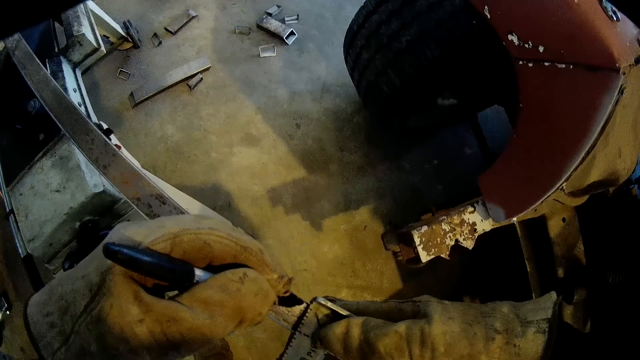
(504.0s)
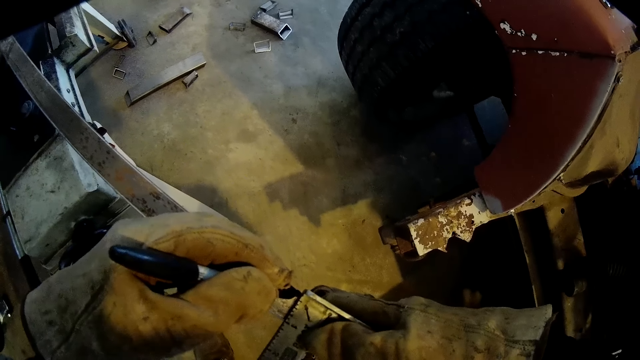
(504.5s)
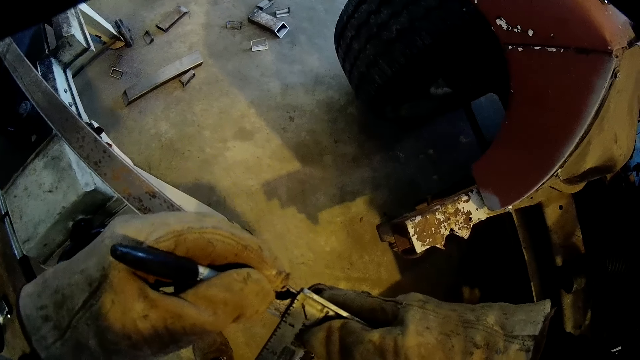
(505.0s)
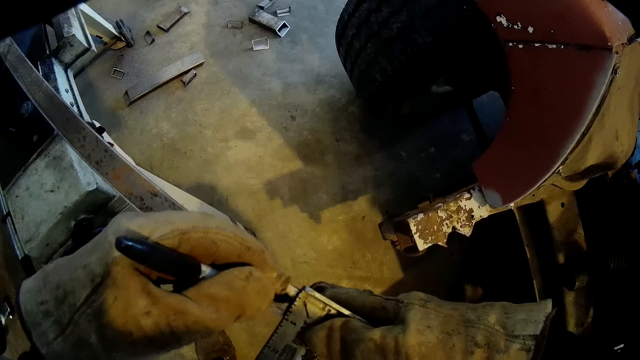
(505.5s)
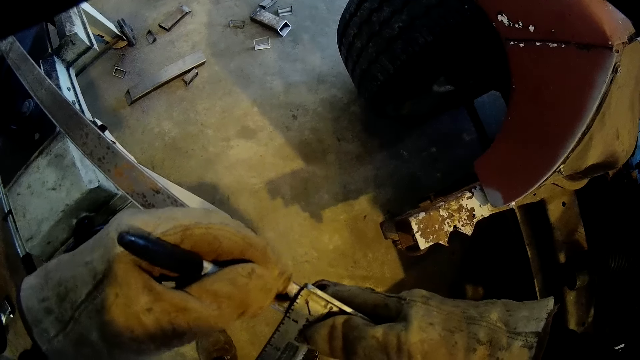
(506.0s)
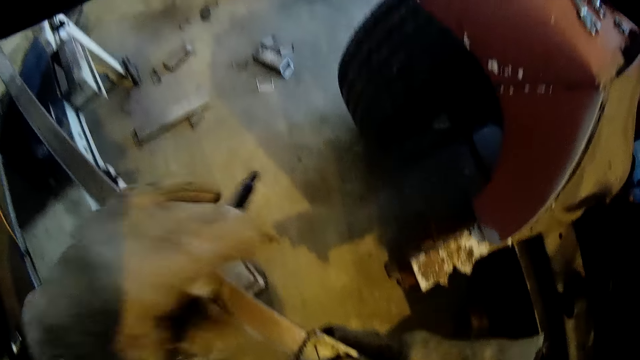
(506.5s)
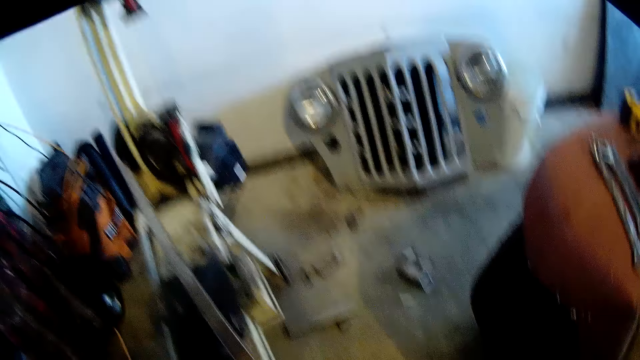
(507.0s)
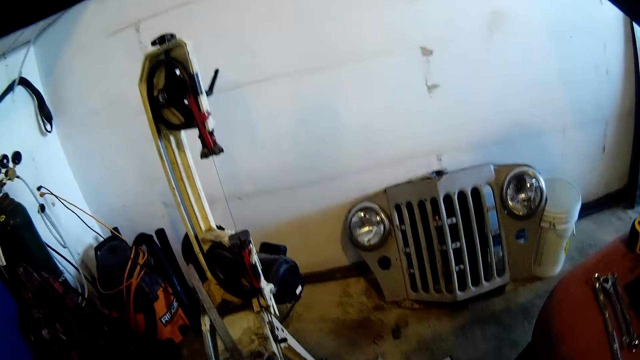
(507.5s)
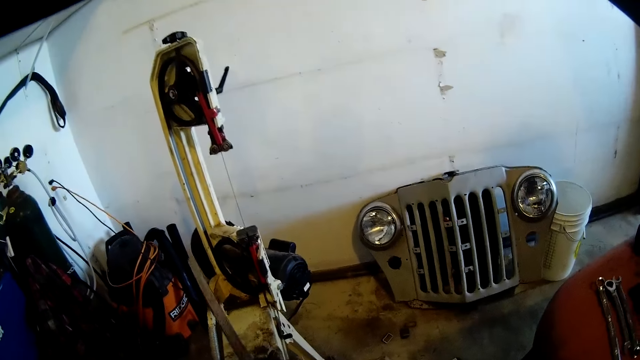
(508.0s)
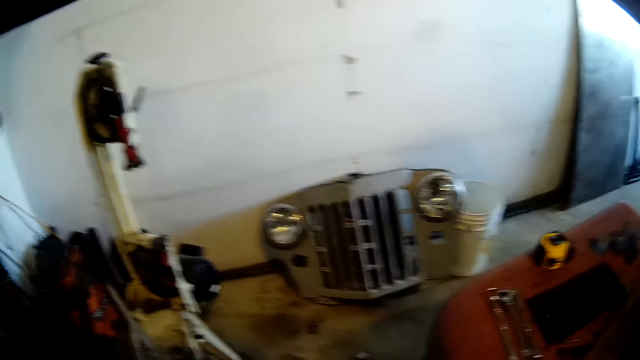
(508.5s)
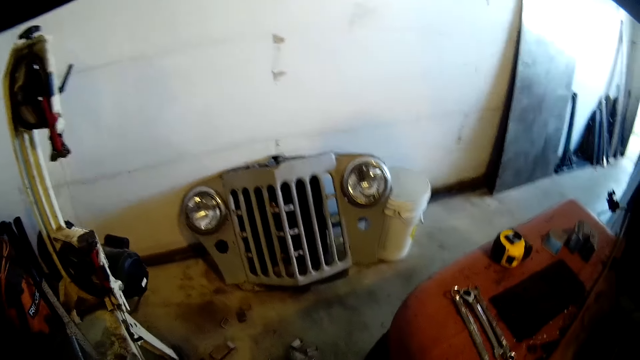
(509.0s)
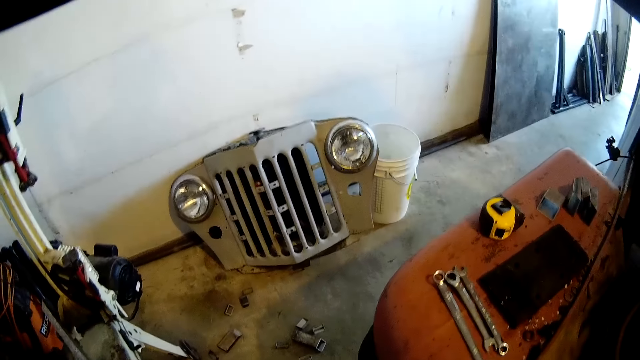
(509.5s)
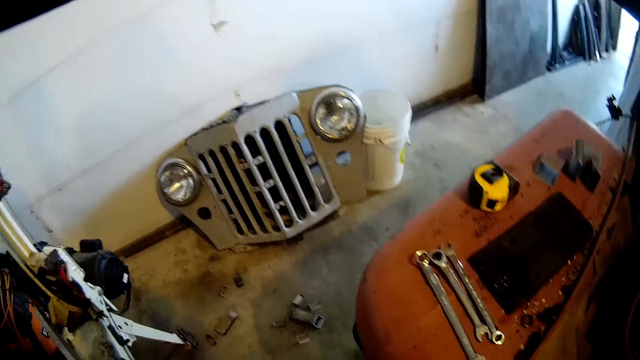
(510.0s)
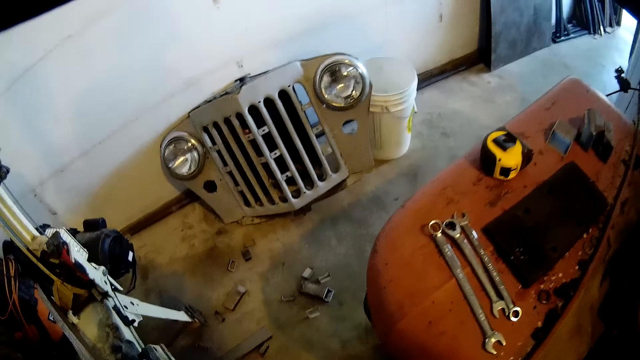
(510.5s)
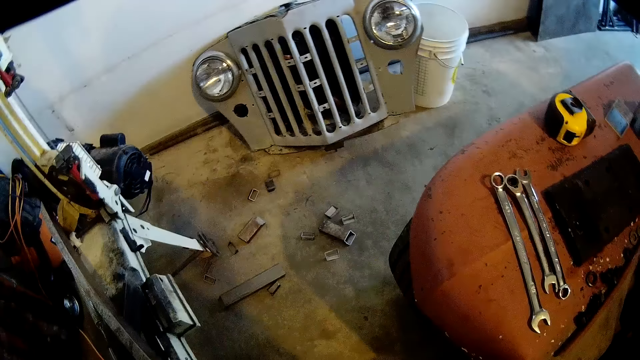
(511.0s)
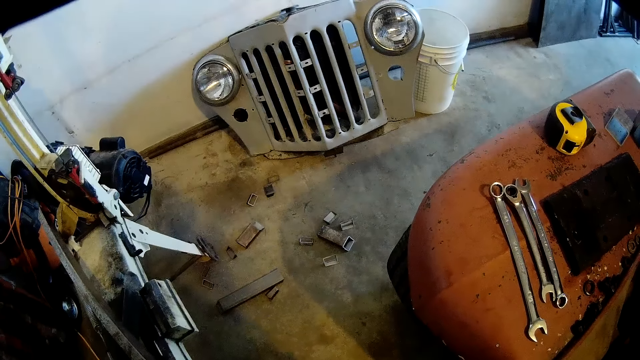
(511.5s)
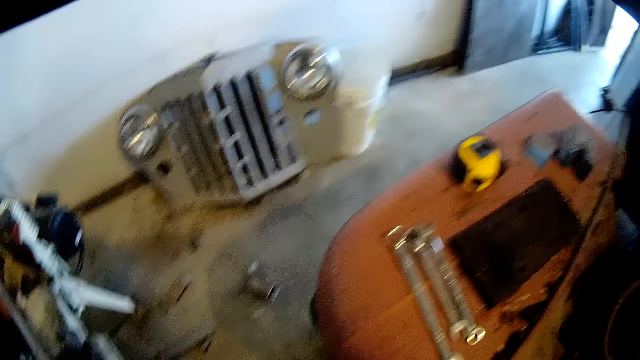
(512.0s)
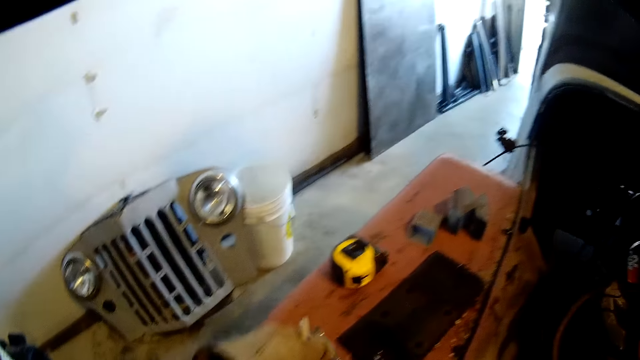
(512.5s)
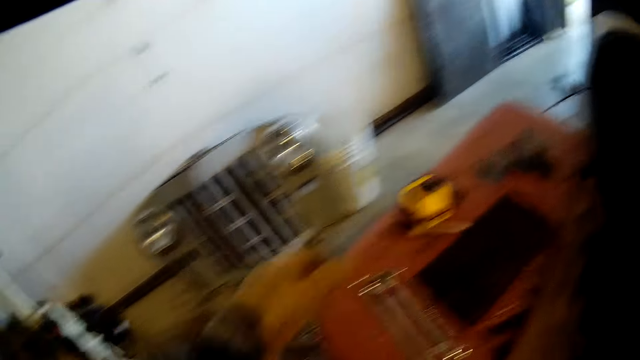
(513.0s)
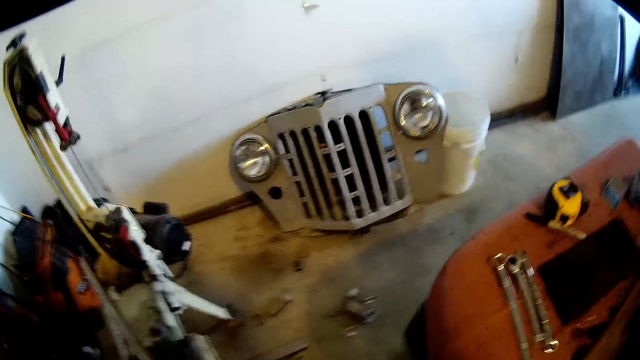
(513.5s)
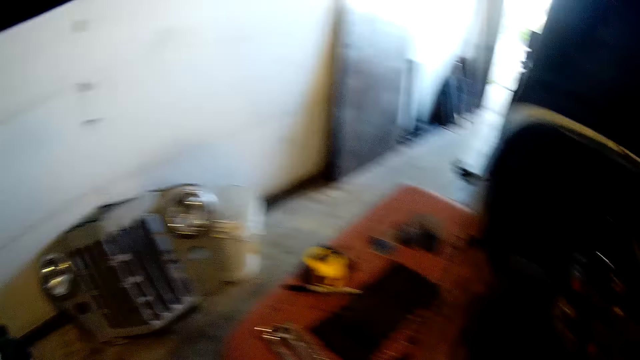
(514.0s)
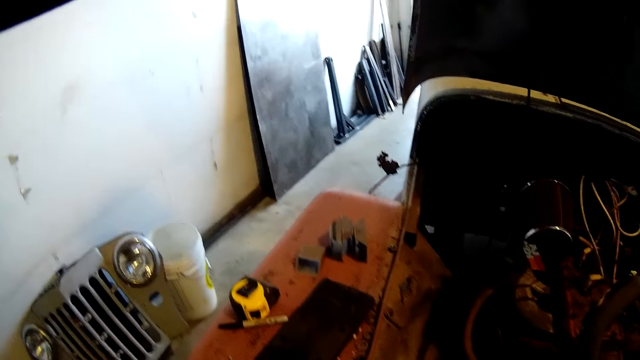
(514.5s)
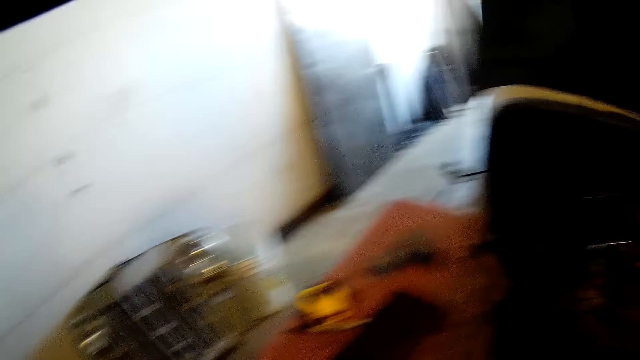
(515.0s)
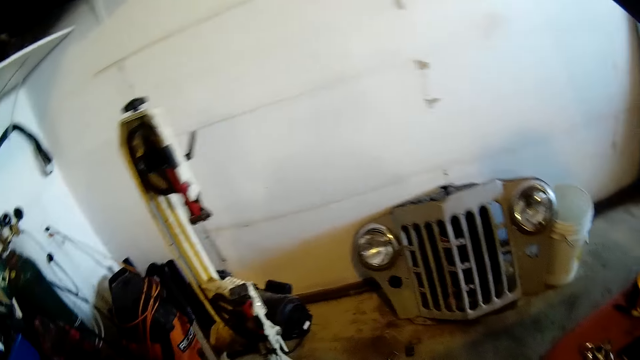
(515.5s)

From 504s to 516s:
The camera wearer adjusts the metal on the saw table. He drops the marker on a table or car with his left hand.

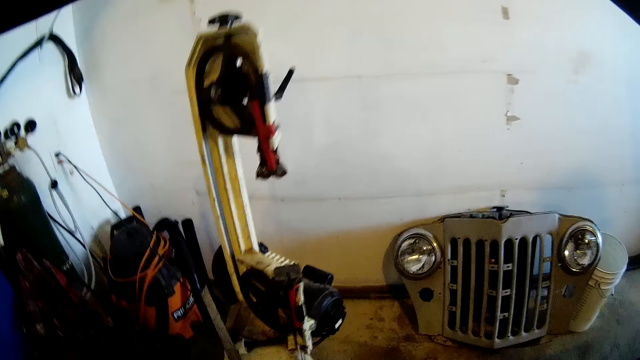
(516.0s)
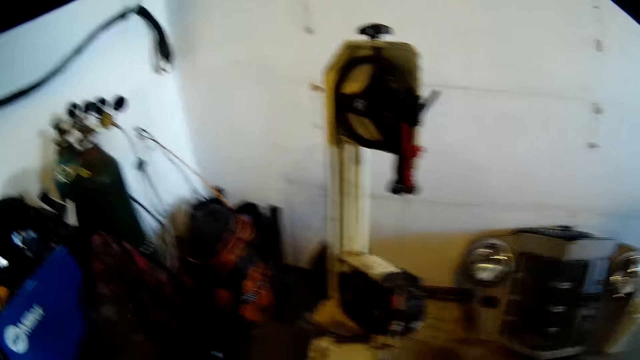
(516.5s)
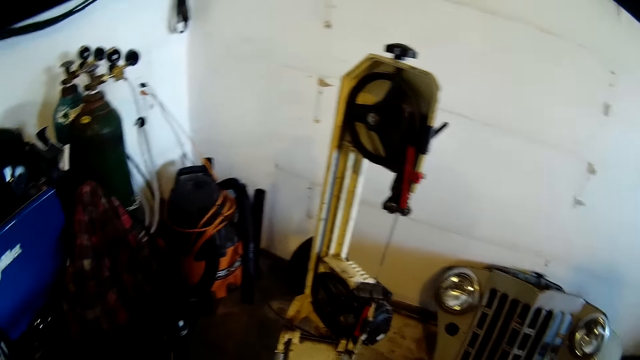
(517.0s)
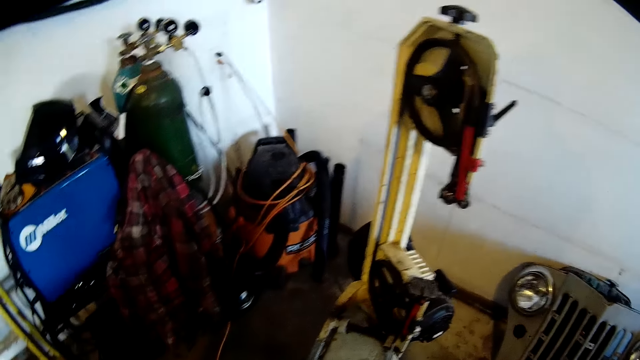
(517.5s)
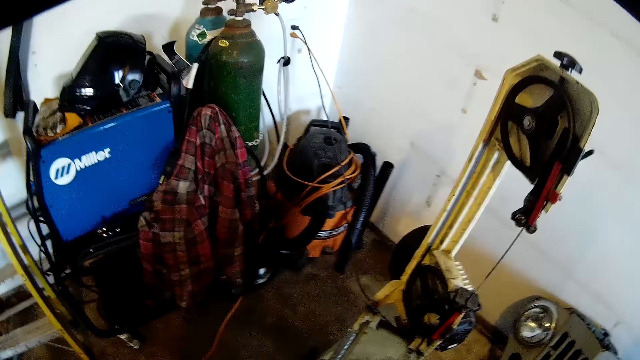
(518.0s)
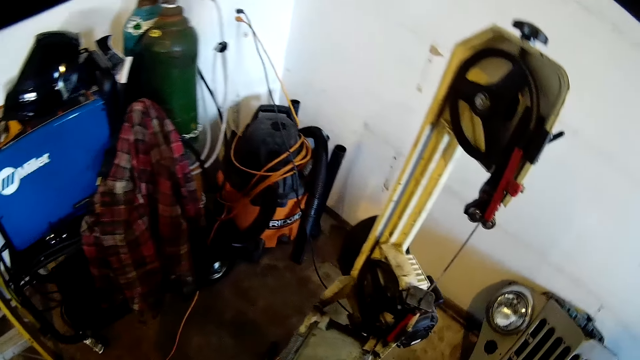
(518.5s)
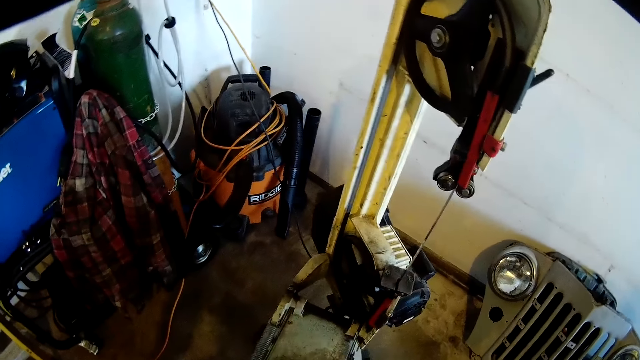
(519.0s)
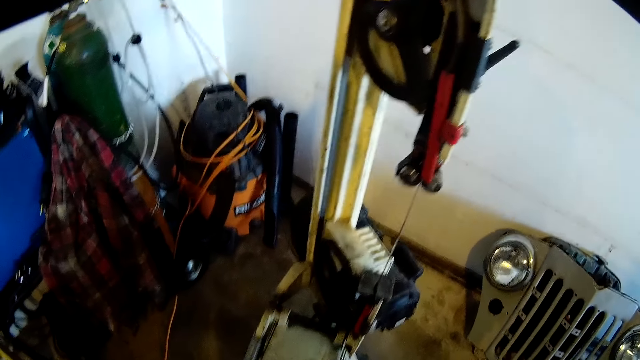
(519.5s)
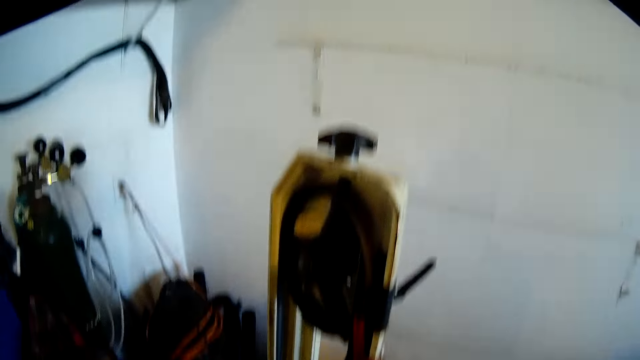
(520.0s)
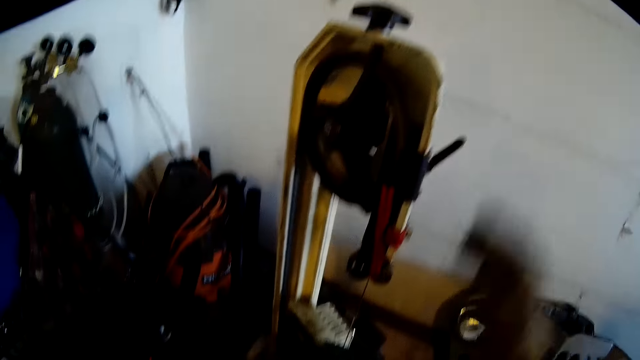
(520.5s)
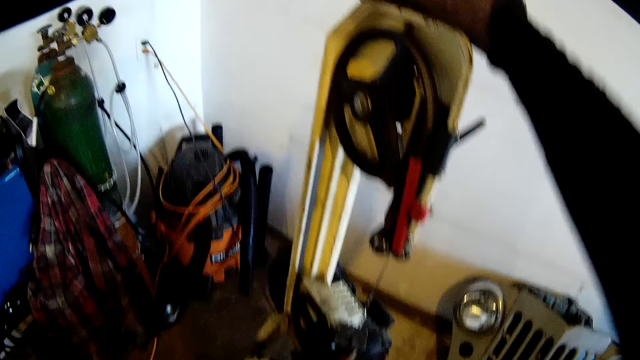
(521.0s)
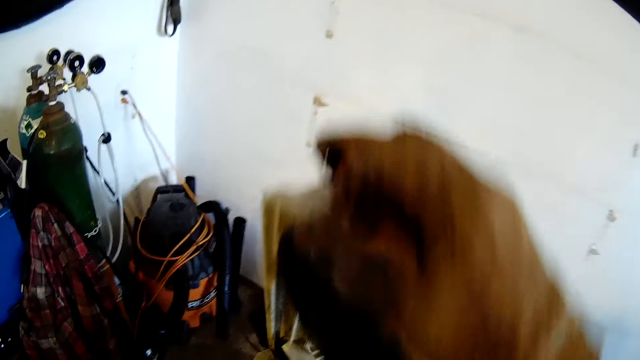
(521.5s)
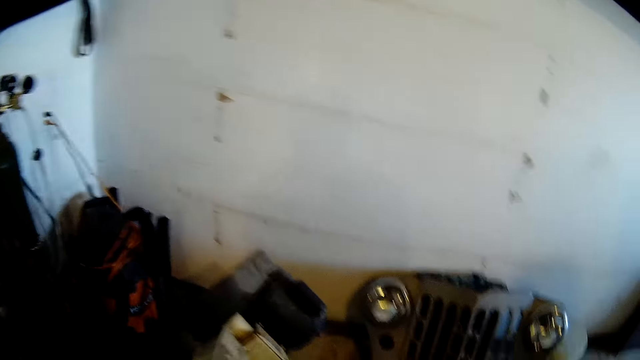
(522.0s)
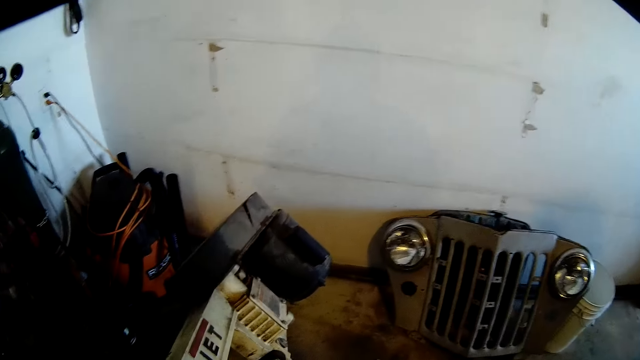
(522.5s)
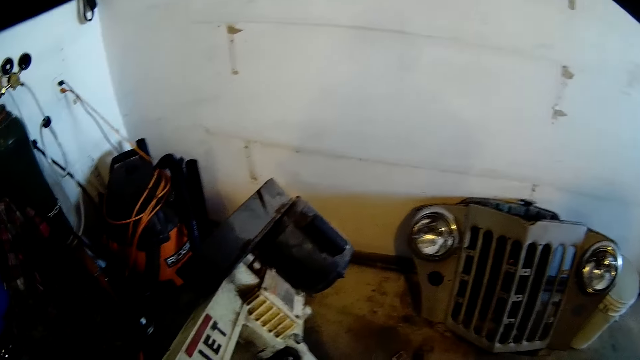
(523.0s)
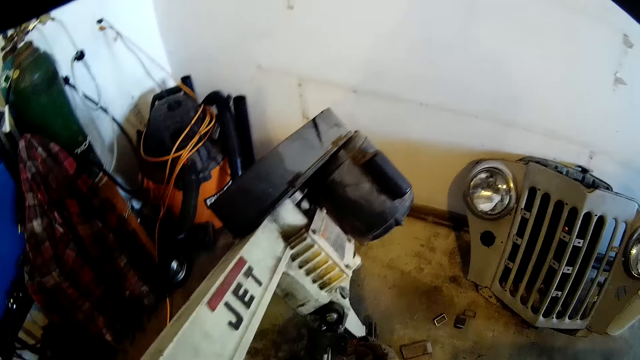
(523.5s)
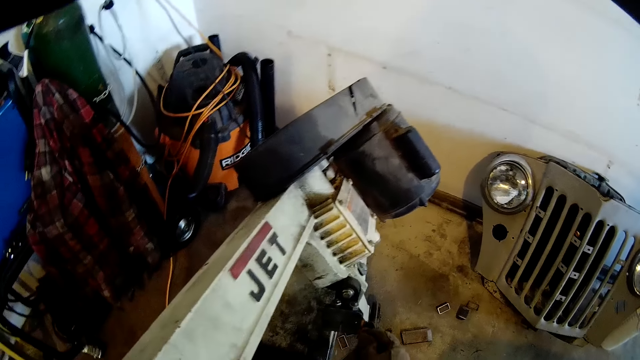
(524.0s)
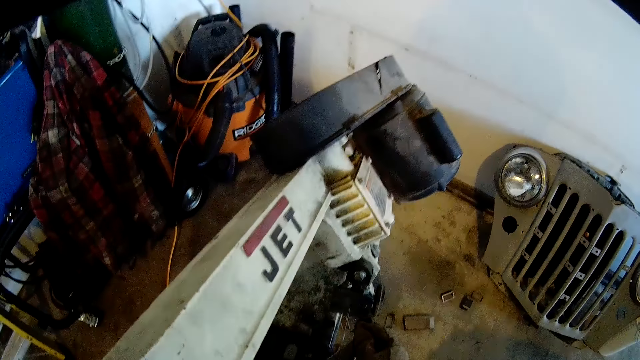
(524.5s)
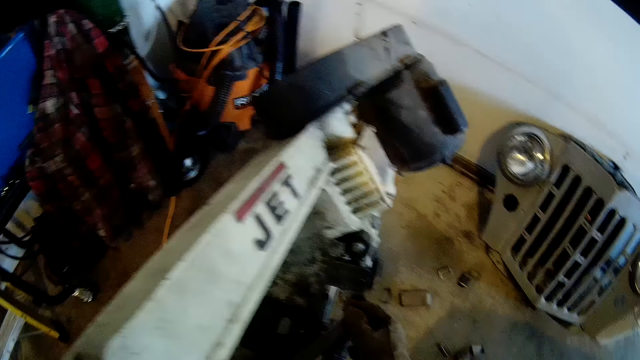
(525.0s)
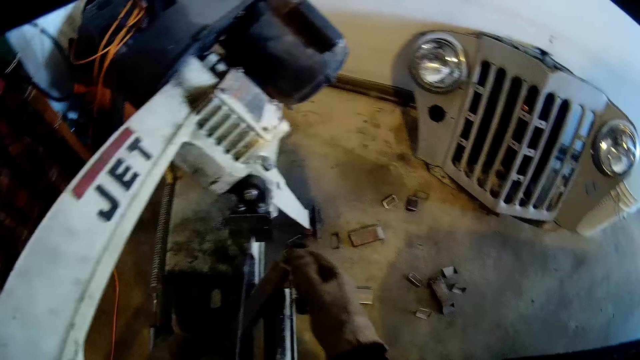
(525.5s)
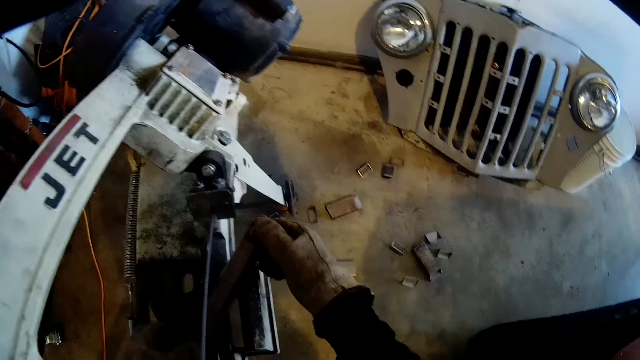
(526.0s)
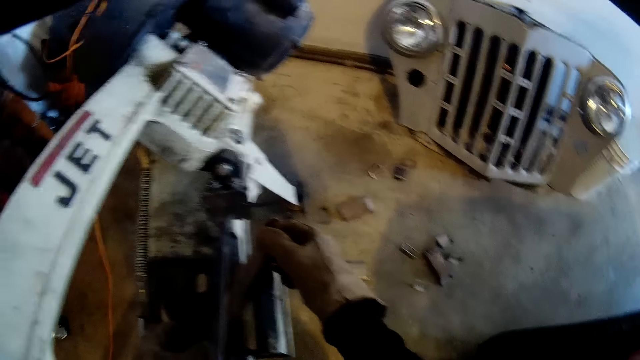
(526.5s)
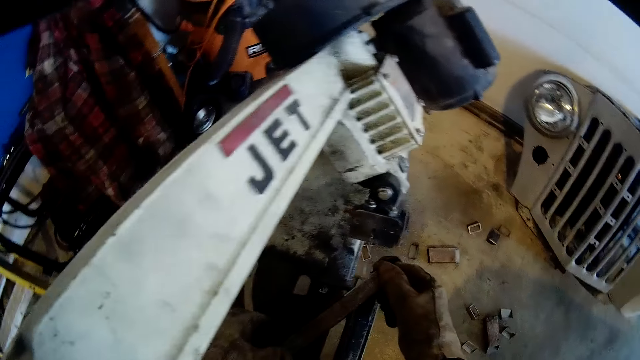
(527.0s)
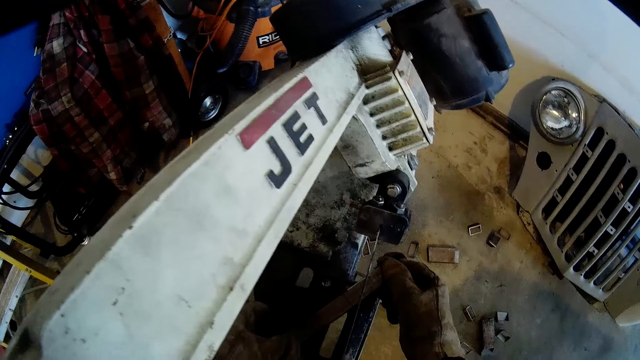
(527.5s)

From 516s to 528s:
The camera wearer positions the metal on the saw table. He pulls down the vertical band sawing machine towards the metal on the saw table with his right hand. He adjusts the metal on the saw table. He fixes the metal into the vertical band sawing machine with both hands.
